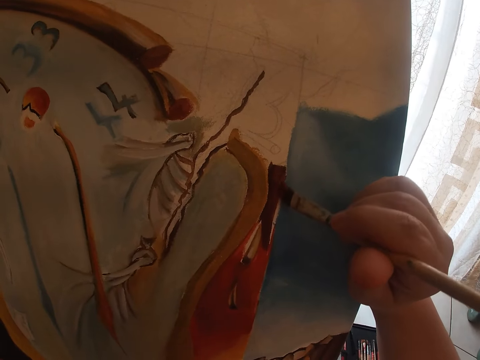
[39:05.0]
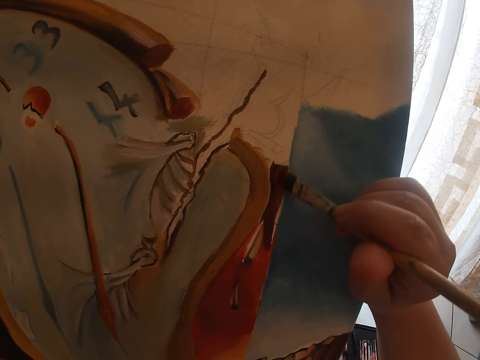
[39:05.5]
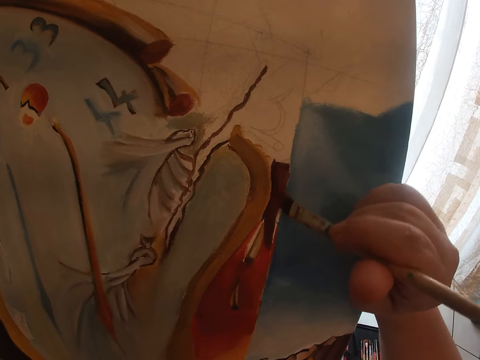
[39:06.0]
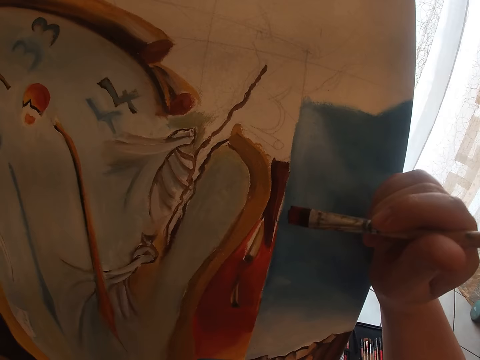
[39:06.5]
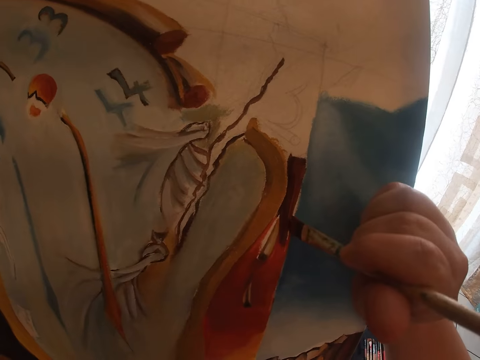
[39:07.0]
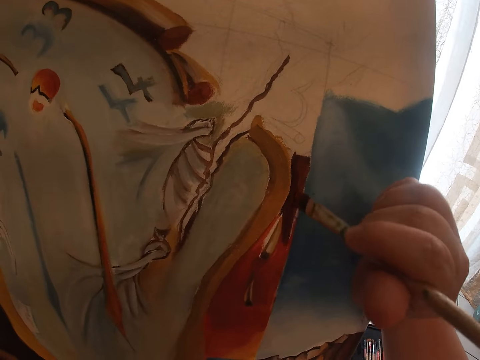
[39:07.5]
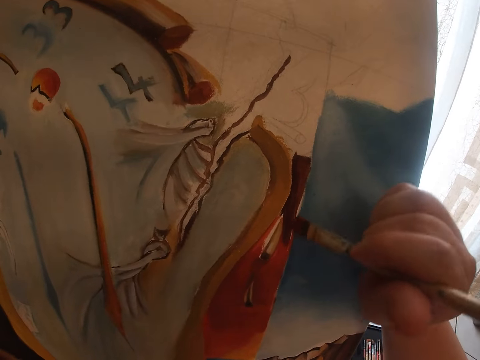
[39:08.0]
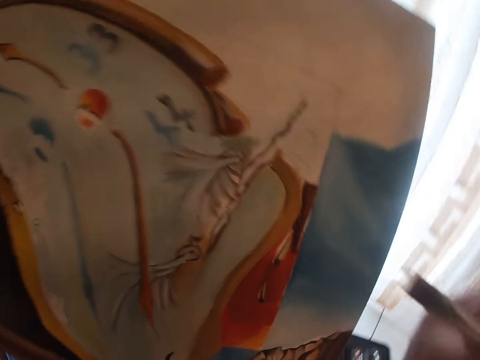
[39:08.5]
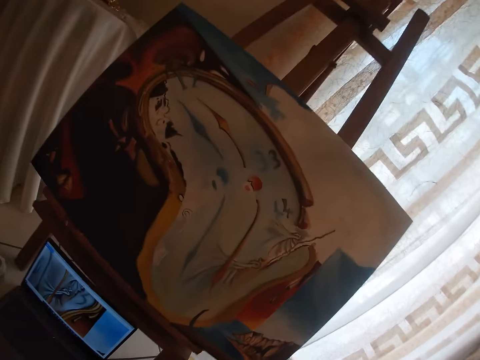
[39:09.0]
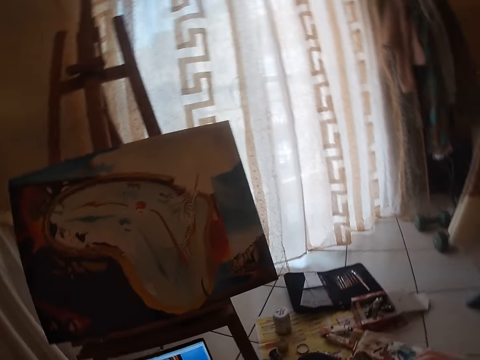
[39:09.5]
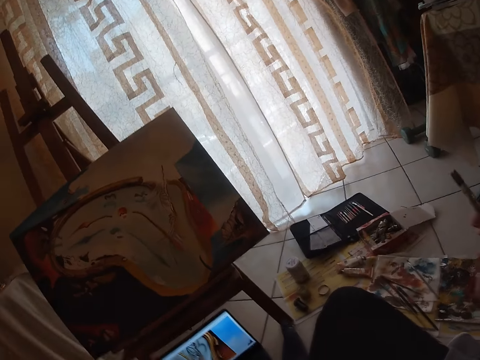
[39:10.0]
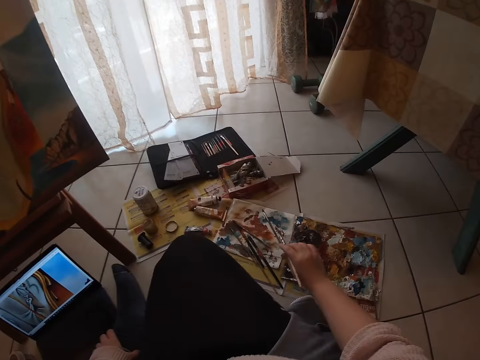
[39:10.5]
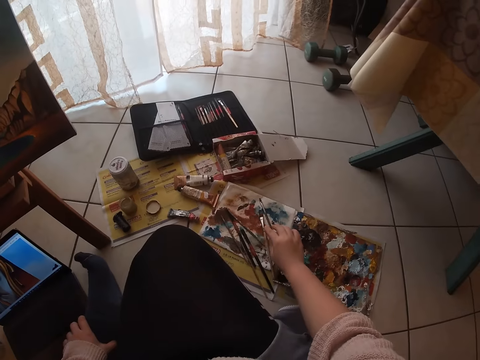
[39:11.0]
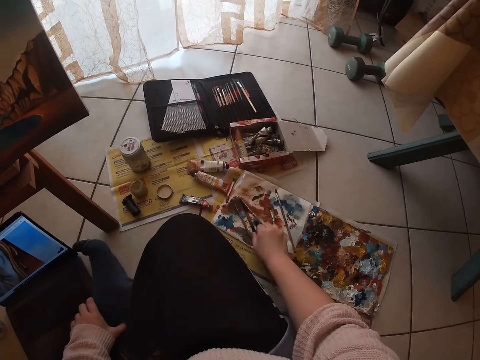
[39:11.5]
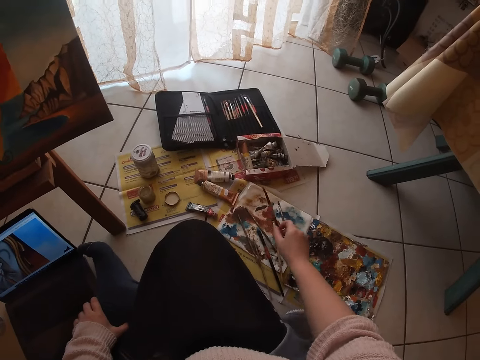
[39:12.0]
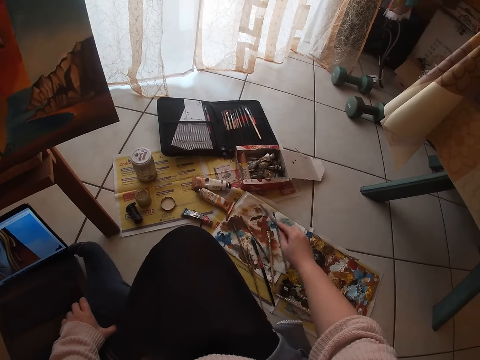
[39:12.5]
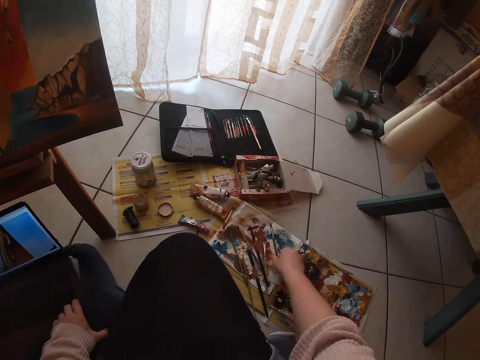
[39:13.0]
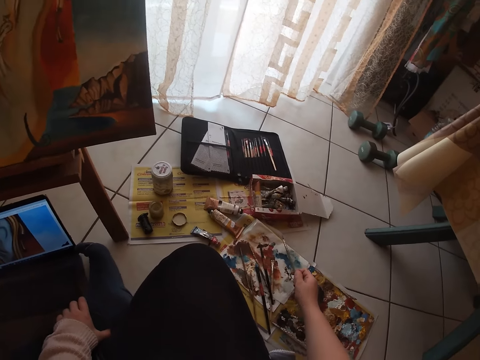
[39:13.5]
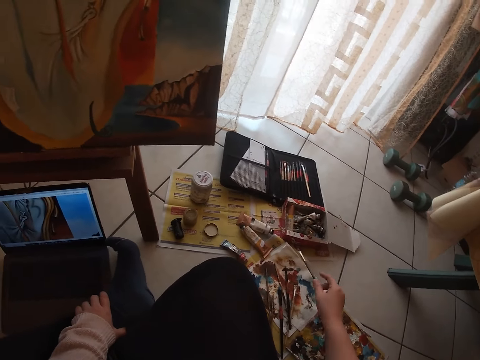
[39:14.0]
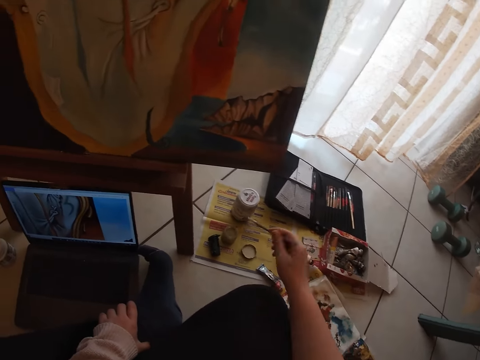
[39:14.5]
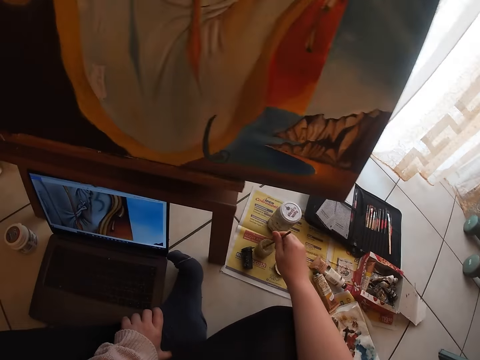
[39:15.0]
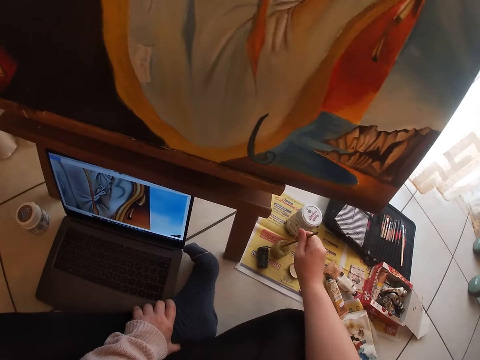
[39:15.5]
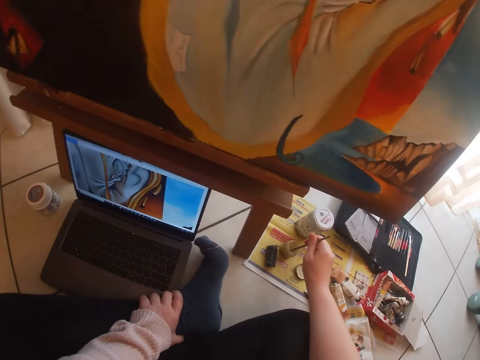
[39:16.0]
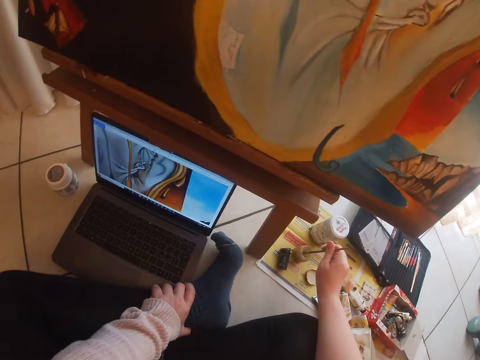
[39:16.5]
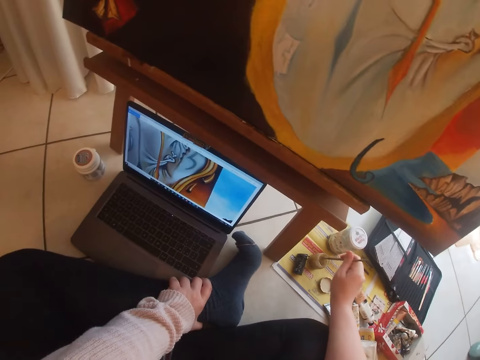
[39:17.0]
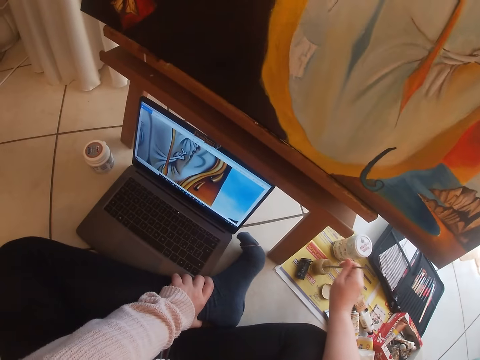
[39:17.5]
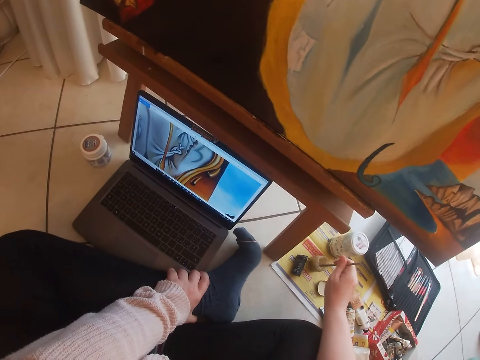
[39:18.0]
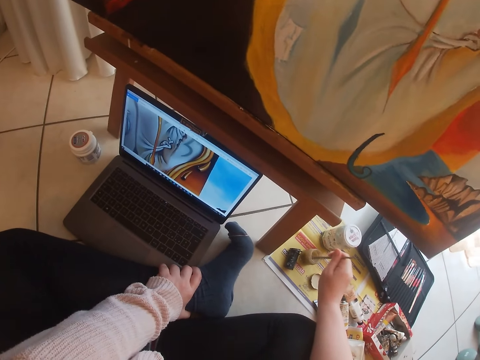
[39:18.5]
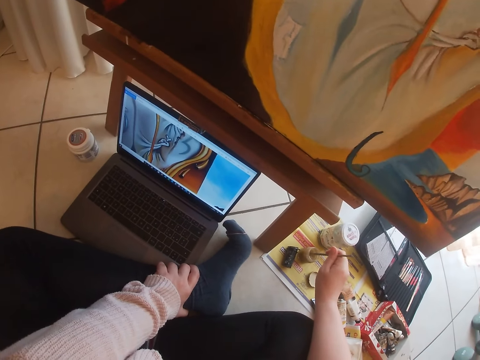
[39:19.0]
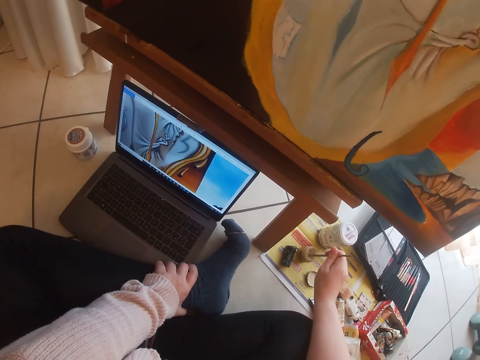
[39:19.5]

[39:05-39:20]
The camera wearer stops painting a picture. They turn around. They put the paintbrush or sable brush on a piece of paper on the floor. They pick another paintbrush from the piece of paper on the floor. They put the paintbrush on the paint palette. They pick another paintbrush from the piece of paper on the floor. They dip the sable brush into a container of water.

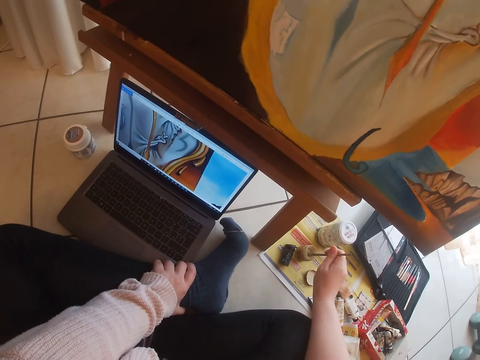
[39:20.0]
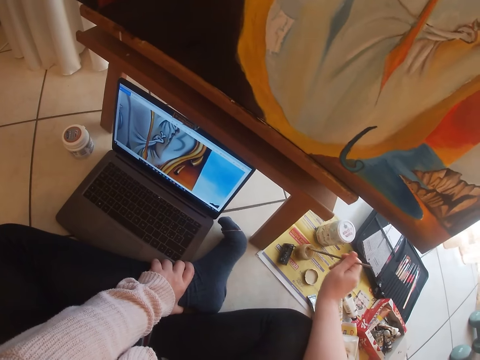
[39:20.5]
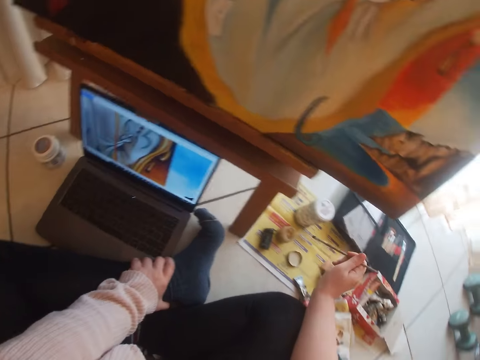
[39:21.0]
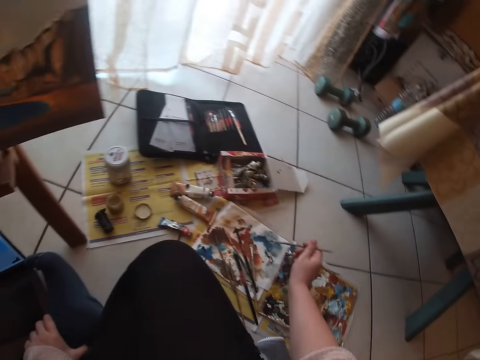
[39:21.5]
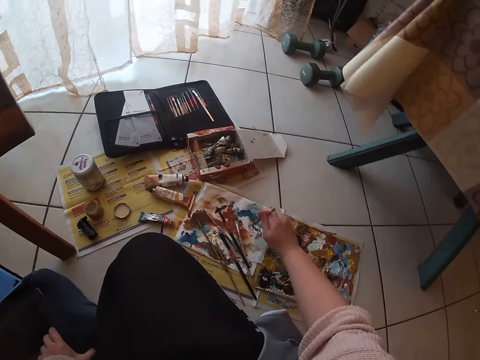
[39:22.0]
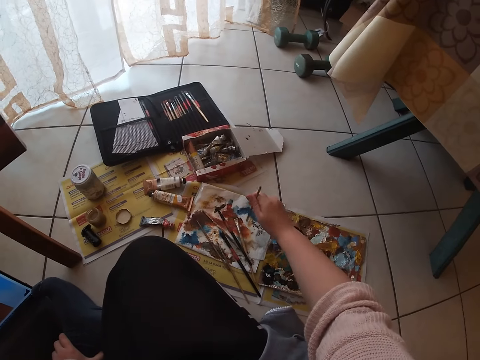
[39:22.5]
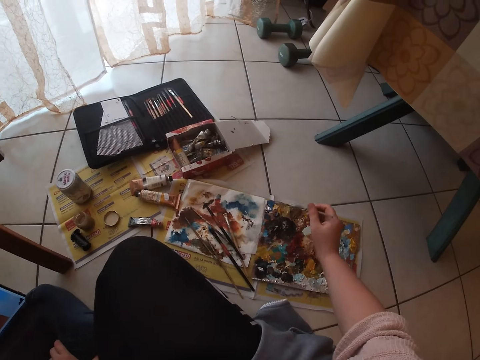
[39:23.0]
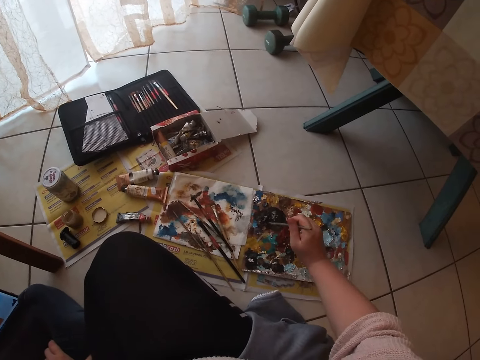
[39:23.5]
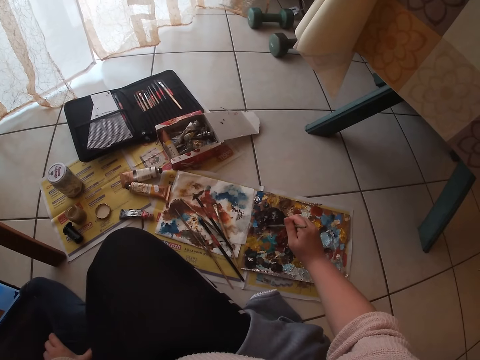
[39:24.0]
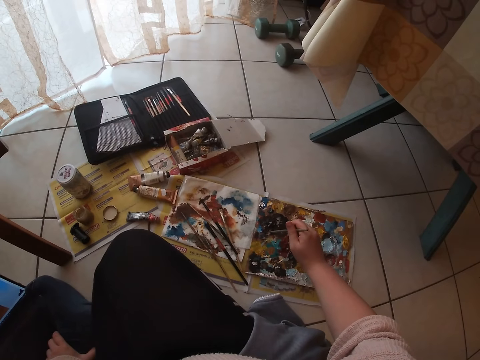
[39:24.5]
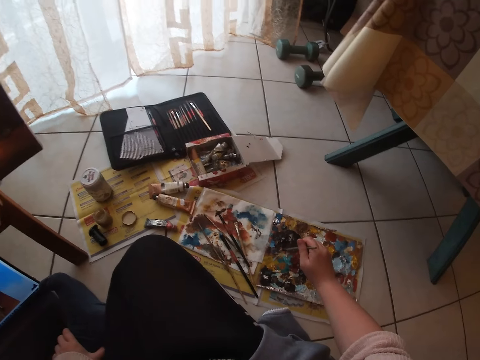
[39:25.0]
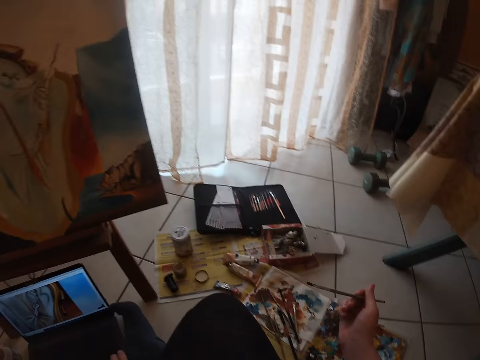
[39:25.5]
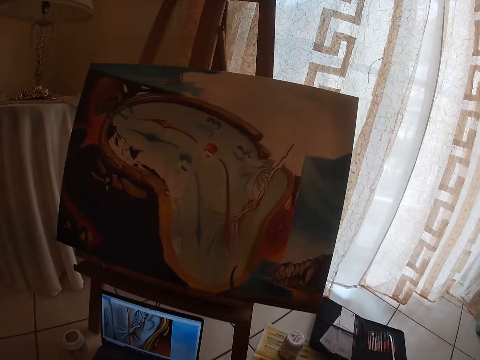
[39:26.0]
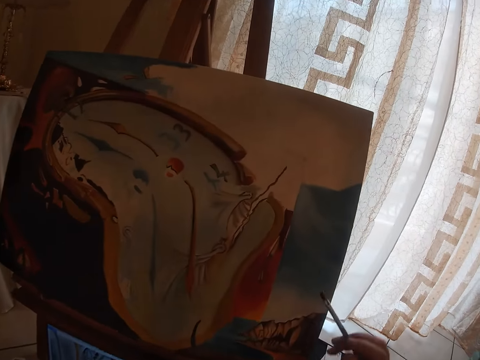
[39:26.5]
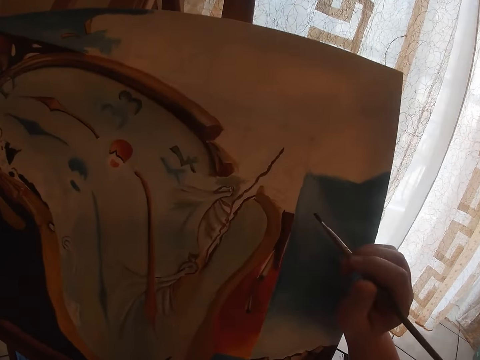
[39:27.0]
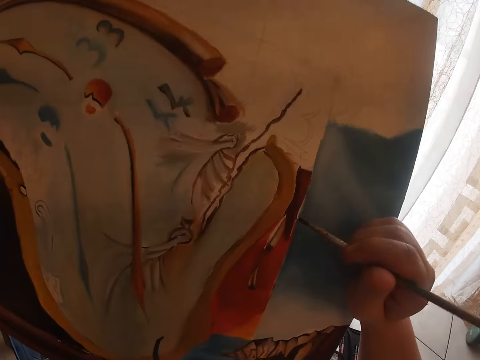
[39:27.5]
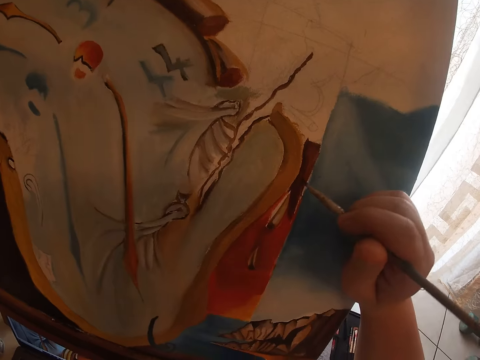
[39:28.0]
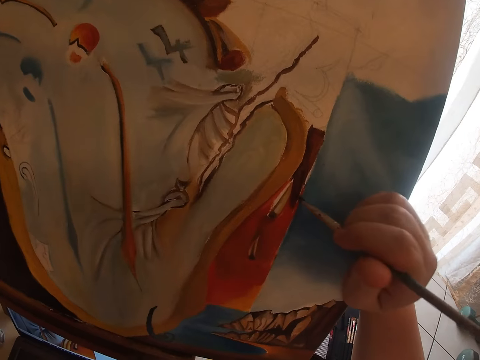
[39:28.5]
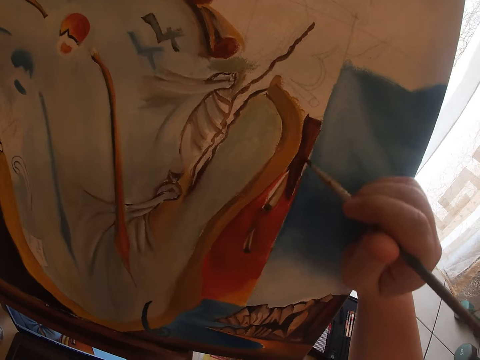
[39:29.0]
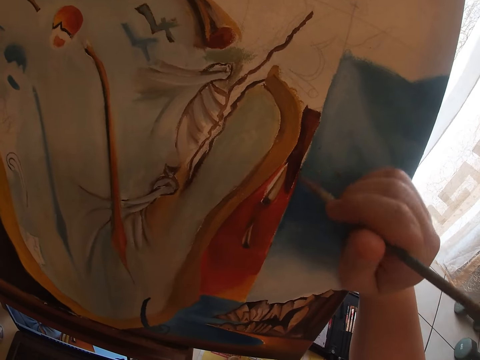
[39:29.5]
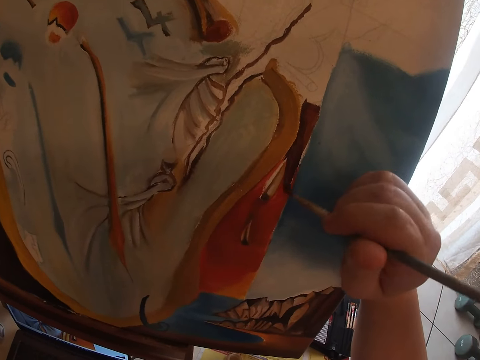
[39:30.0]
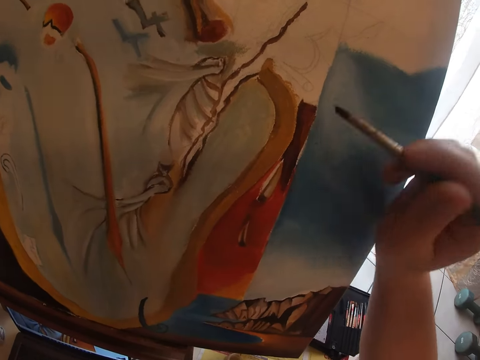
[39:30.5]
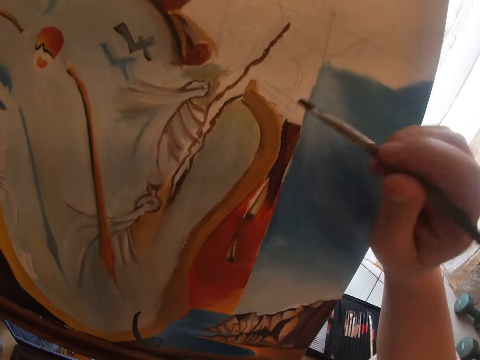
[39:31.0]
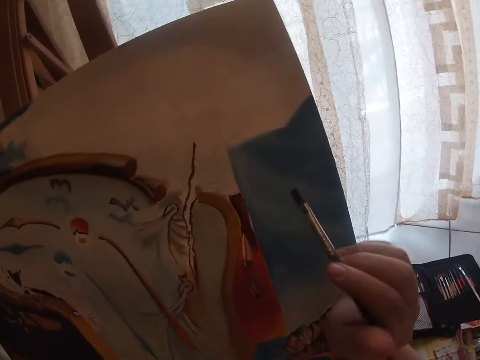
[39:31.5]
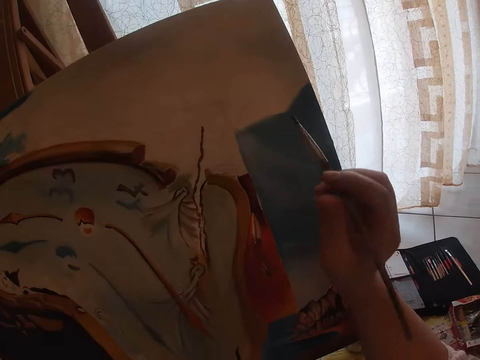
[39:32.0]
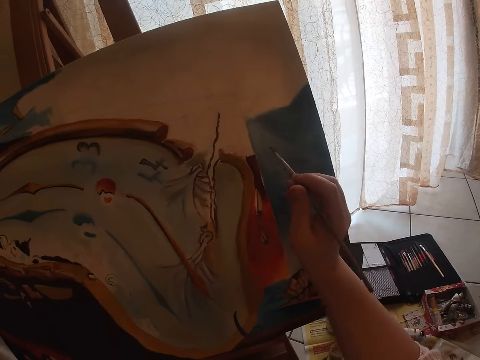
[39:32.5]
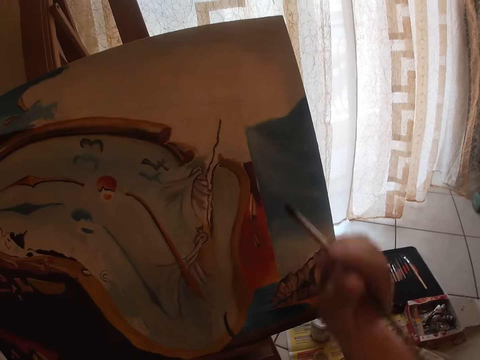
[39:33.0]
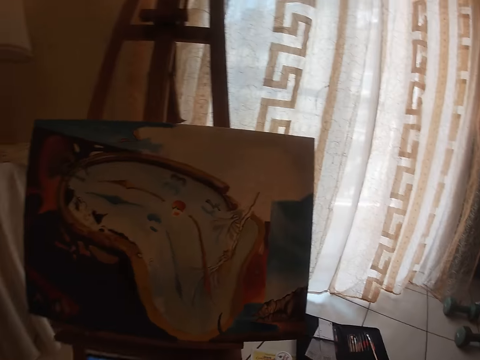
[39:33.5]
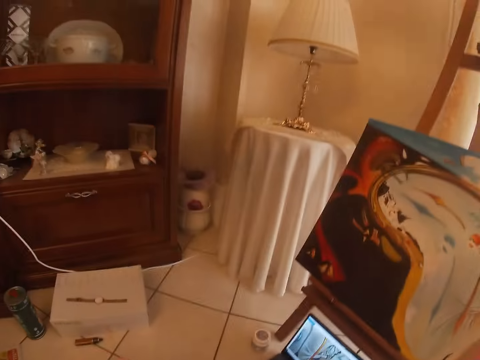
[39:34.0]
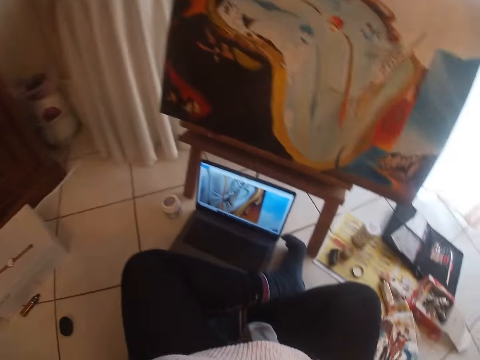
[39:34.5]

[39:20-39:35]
The camera wearer dries the paintbrush on a piece of paper. They dab paint on the palettes with the sable brush. They dip the paintbrush in the paint palette. They turn around. They paint a picture on a canvas. They stop painting the picture. They turn around.
